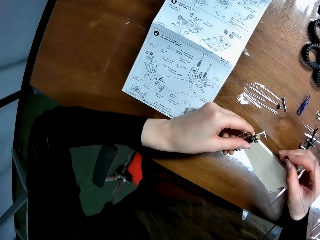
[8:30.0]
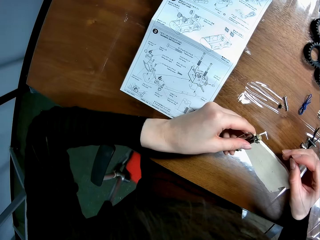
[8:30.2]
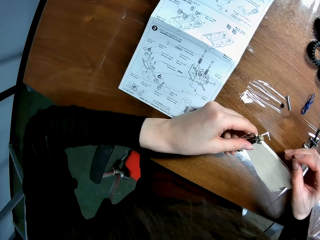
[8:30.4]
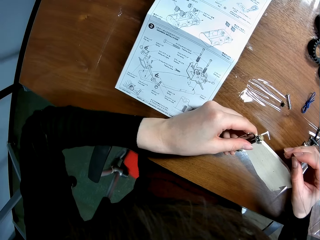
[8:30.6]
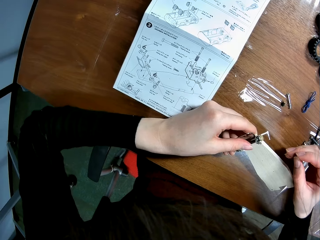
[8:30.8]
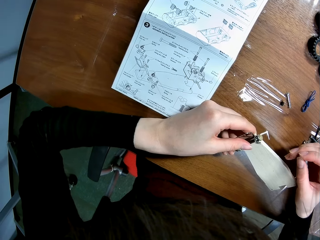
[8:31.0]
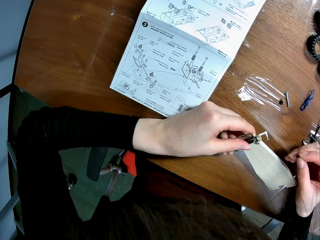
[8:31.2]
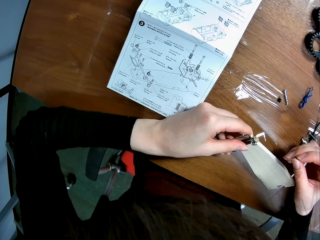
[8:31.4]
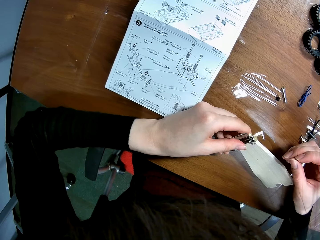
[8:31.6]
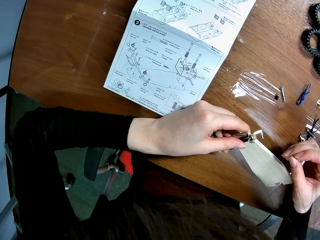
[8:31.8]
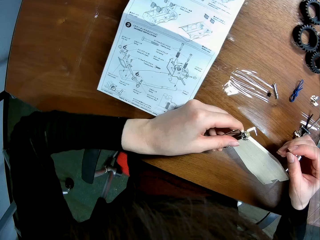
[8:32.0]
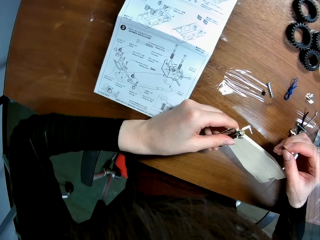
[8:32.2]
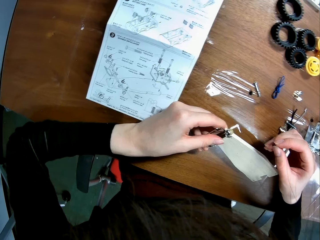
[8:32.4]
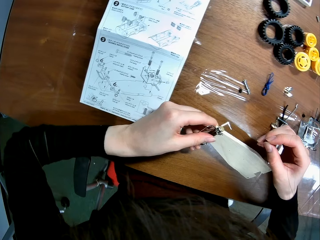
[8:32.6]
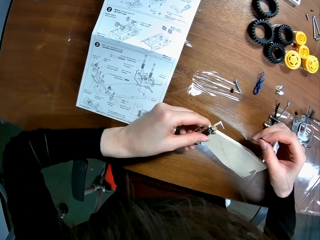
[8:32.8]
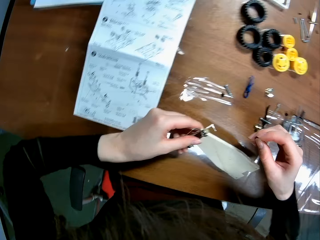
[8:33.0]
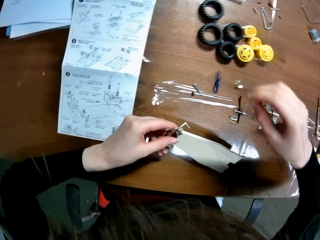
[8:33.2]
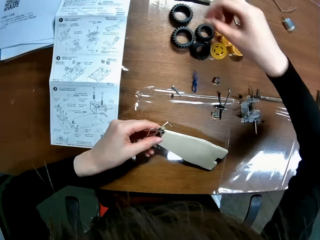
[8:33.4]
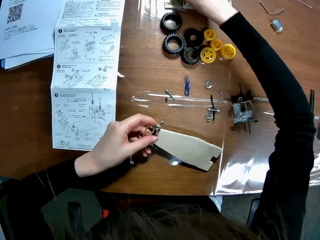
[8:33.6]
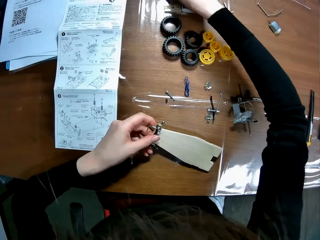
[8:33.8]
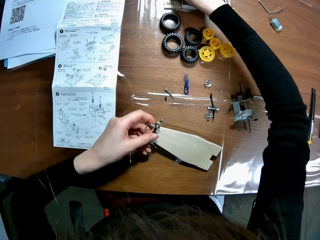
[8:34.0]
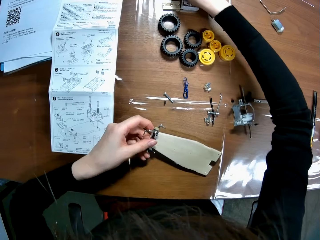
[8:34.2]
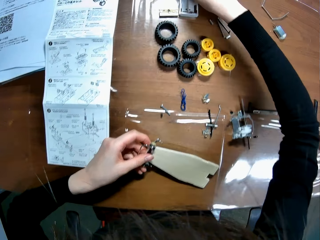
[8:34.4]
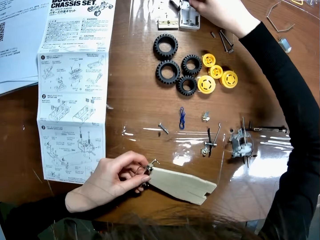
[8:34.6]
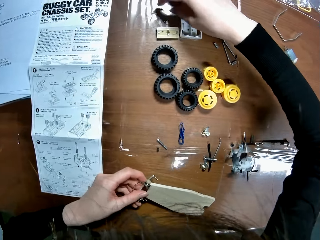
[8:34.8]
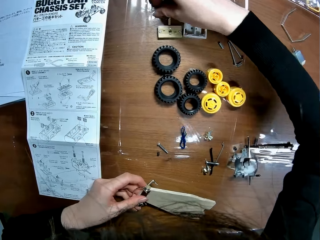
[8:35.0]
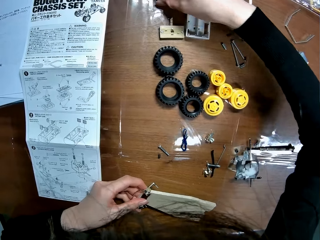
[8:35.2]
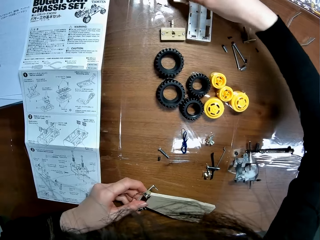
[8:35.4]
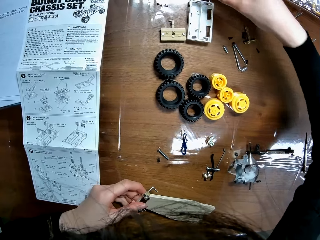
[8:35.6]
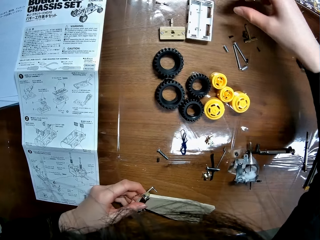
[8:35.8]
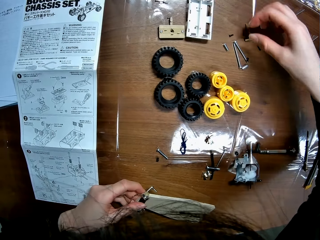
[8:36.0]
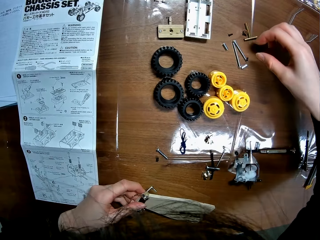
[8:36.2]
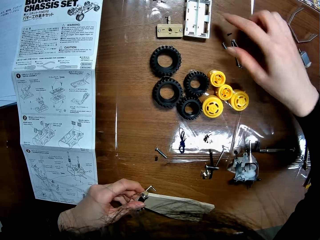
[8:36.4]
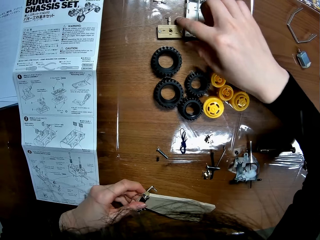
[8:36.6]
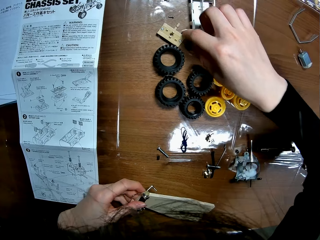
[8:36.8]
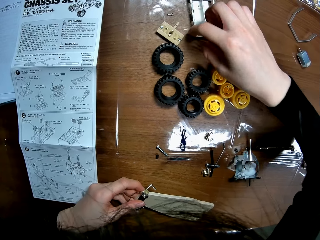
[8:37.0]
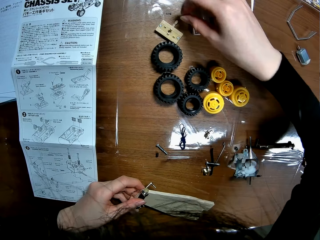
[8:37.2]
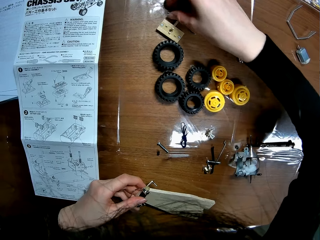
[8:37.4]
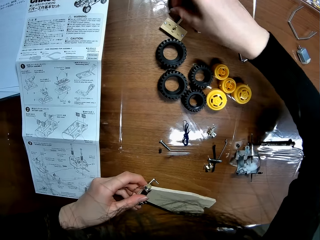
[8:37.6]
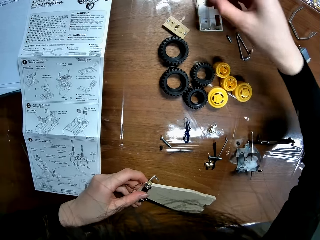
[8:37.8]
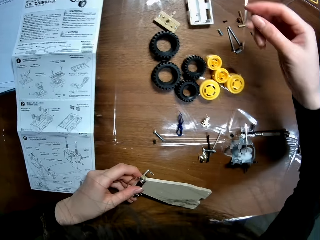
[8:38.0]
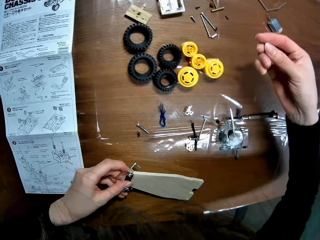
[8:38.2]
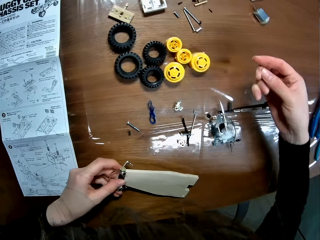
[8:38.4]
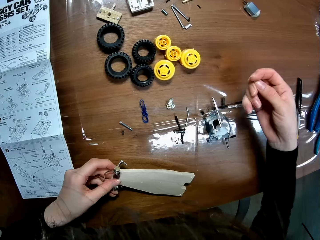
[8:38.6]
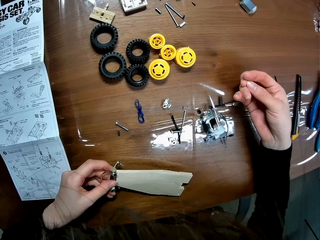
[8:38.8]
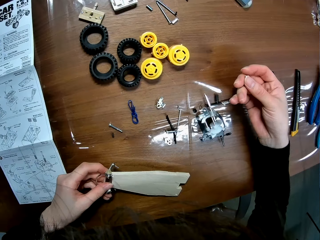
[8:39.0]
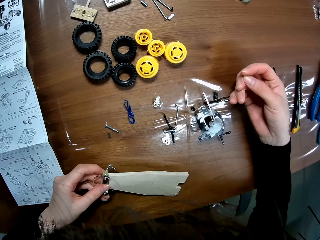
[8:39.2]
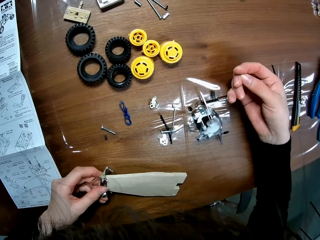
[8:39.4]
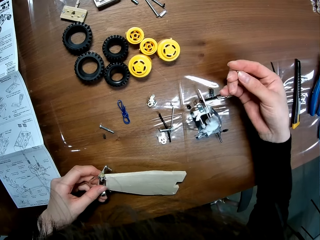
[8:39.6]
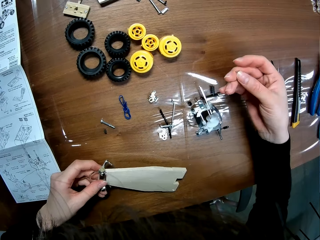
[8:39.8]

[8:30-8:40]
The camera wearer refers to the buggy car chassis set manual. He turns the tapping screw on his right hand. He drops the tapping screw on the table with his right hand. He moves the tapping screw on the table. He picks a tapping screw from the table with his right hand.

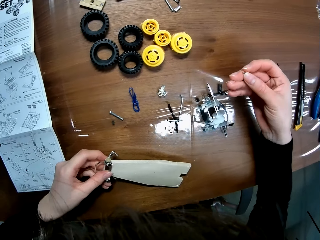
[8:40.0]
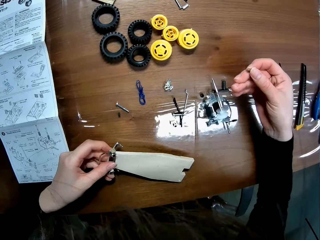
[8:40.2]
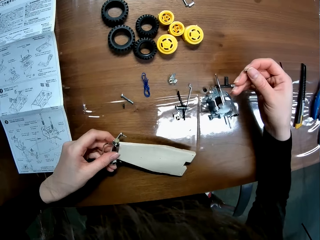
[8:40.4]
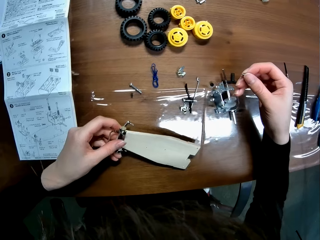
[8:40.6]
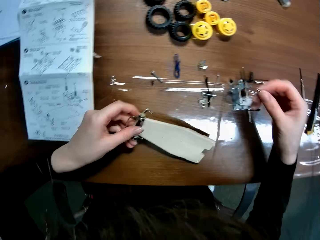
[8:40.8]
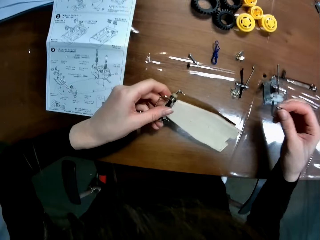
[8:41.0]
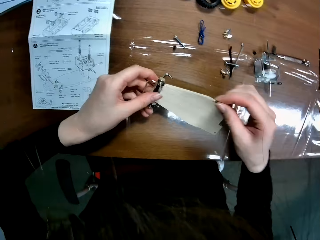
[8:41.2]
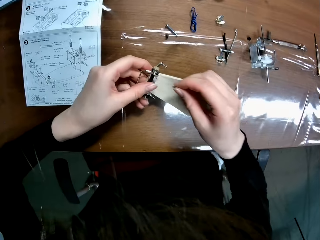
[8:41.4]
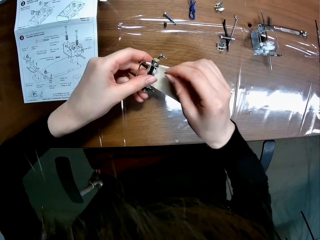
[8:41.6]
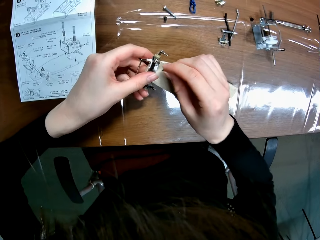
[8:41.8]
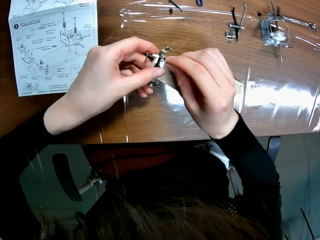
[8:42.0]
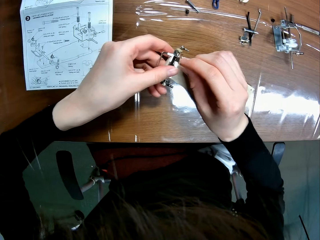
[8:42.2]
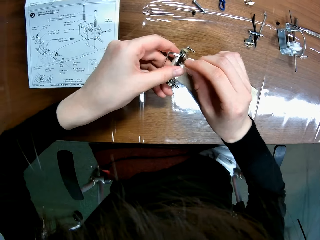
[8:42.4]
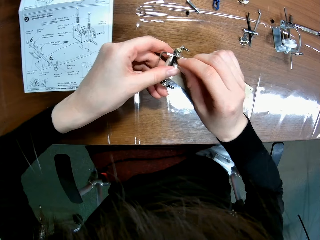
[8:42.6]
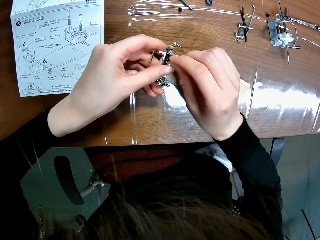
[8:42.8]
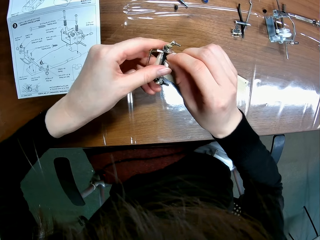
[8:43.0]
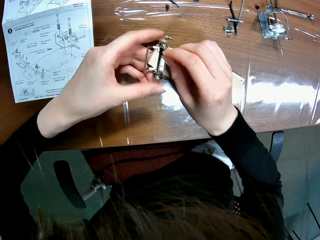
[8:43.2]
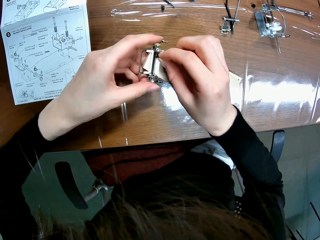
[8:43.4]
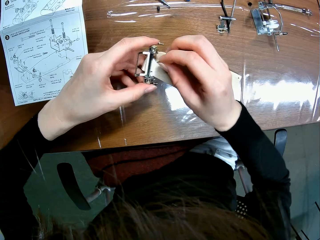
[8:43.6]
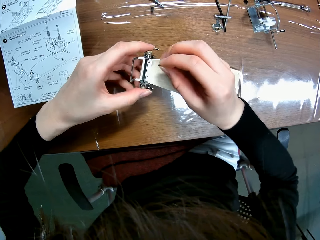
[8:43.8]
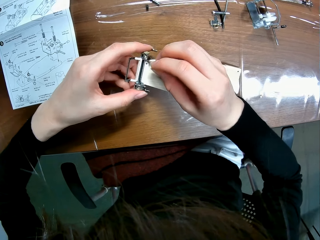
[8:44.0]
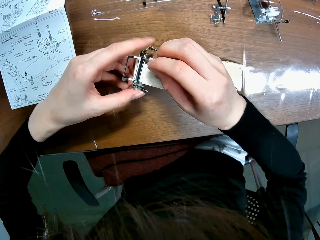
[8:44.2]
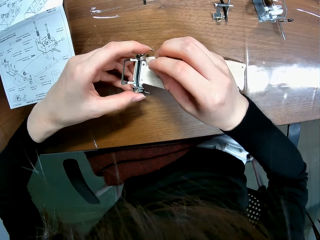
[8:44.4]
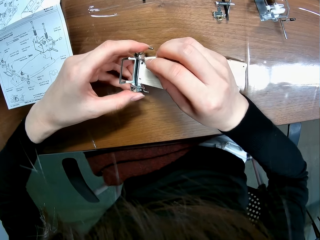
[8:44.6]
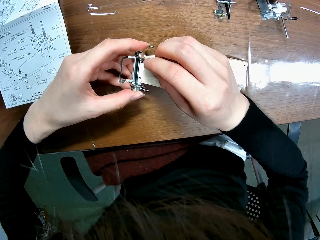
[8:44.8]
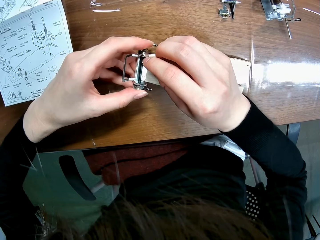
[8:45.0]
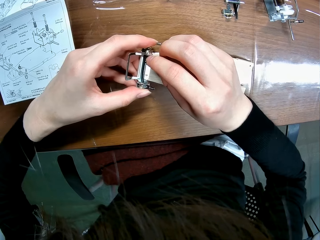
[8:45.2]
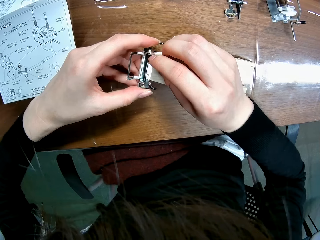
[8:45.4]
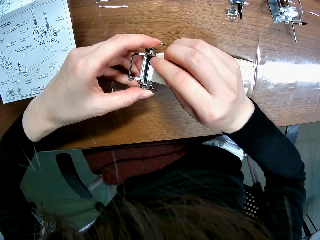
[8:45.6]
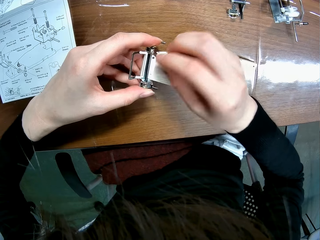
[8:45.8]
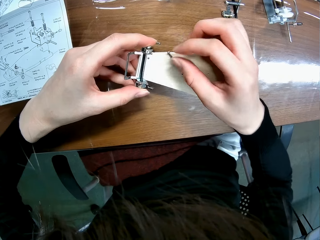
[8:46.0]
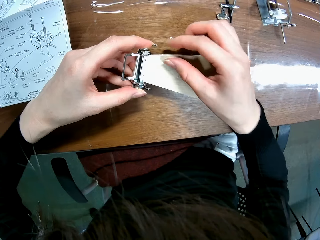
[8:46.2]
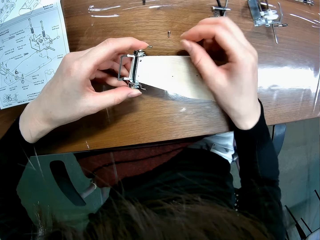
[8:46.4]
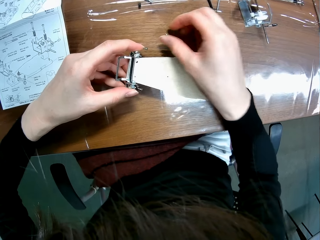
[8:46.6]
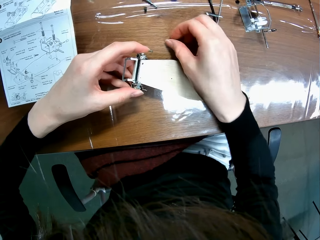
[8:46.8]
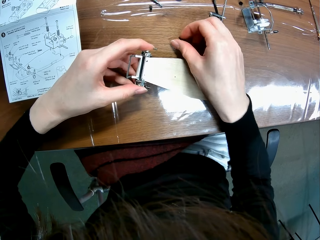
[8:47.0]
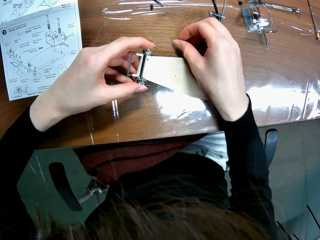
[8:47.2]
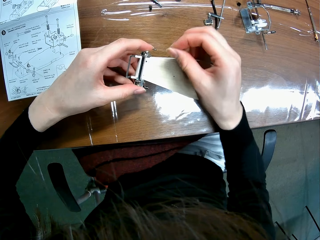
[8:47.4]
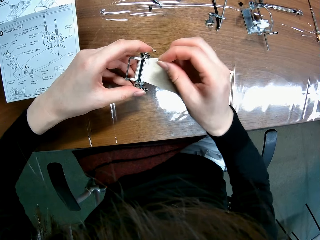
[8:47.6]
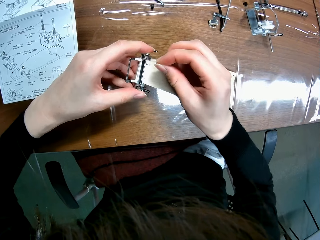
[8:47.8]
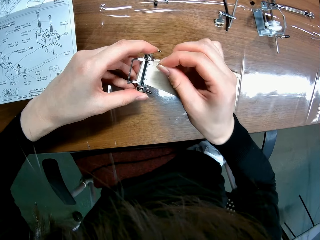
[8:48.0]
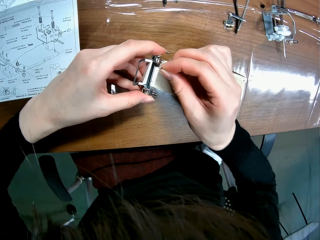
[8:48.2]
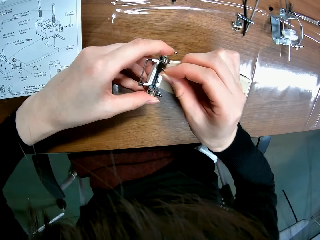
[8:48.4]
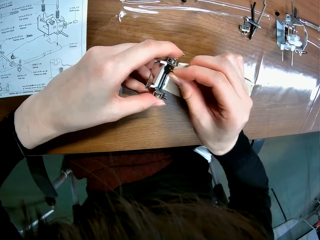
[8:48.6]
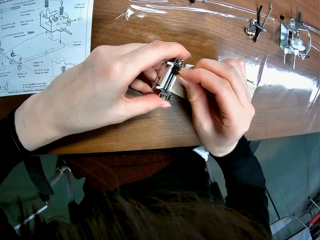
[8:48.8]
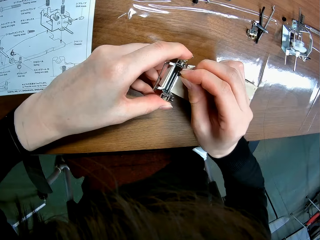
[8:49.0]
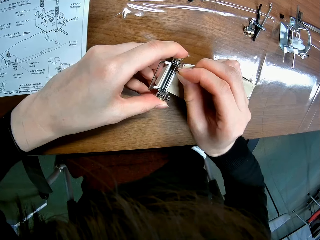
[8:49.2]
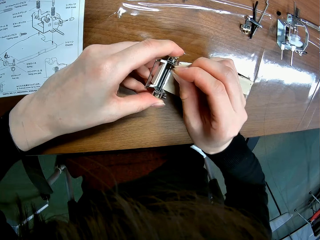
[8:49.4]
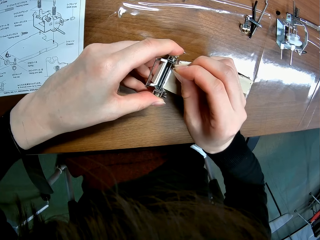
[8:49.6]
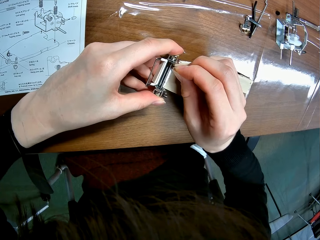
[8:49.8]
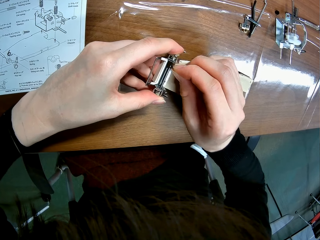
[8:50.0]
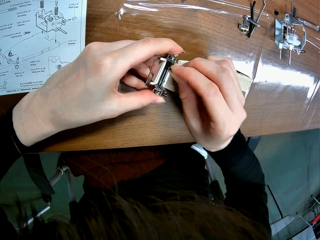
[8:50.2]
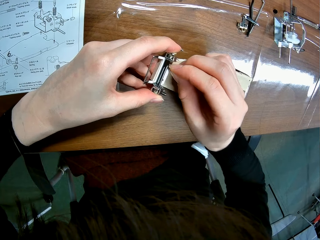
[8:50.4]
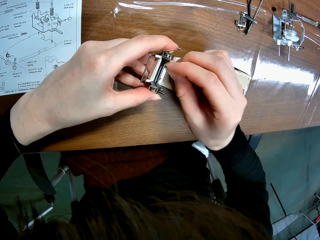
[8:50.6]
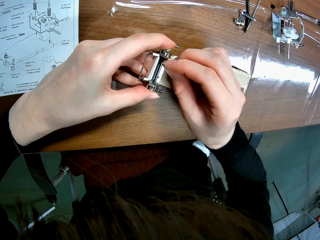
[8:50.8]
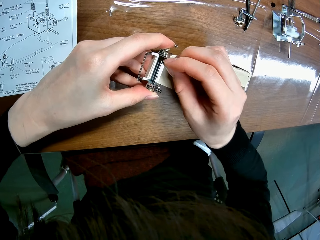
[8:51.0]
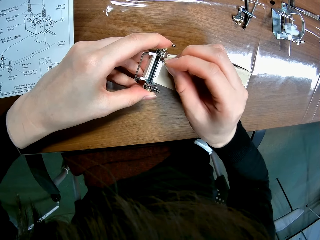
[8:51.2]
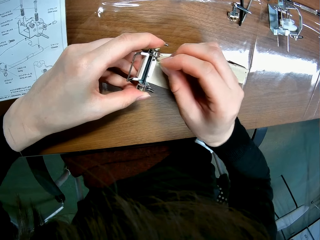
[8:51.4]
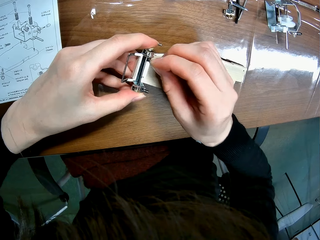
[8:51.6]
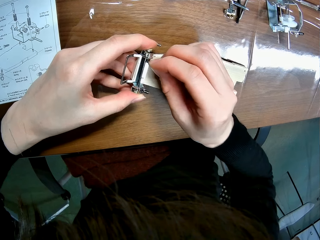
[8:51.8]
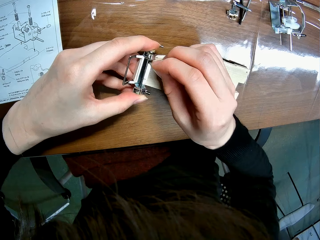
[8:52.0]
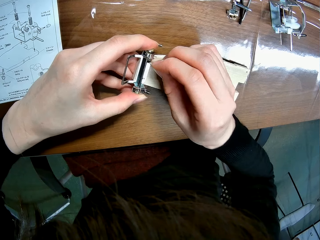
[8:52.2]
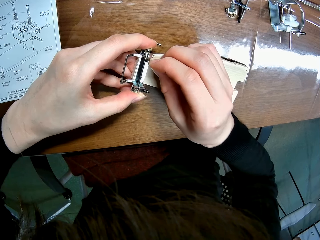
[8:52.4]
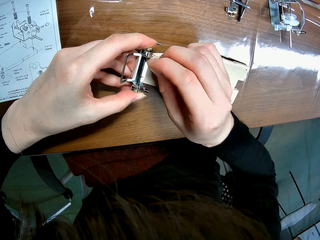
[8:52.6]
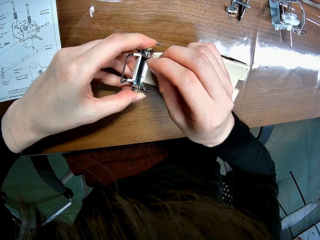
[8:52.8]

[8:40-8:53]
The camera wearer holds the tapping screw. He places the screw by the screw hole of the sheet of the wooden mechanical model with his right hand. He fits the tapping screw on a front bumper. He adjusts the front bumper on a chassis. He fits the tapping screw on the front bumper. He drops the tapping screw on a table. He picks a tapping screw from the table. He fits the tapping screw on the front bumper.
